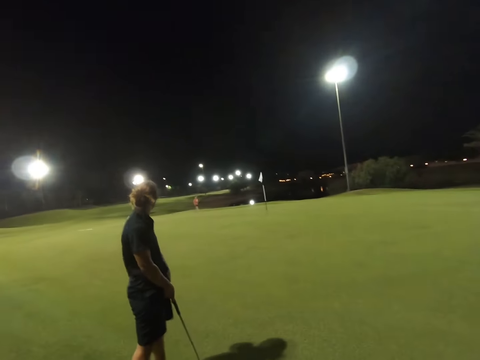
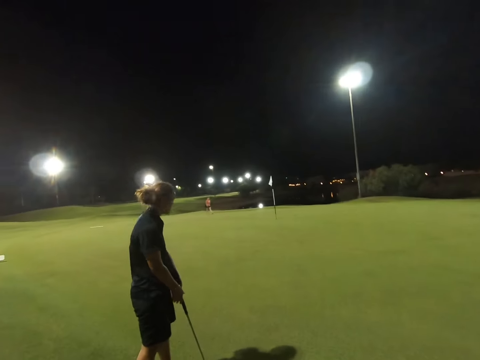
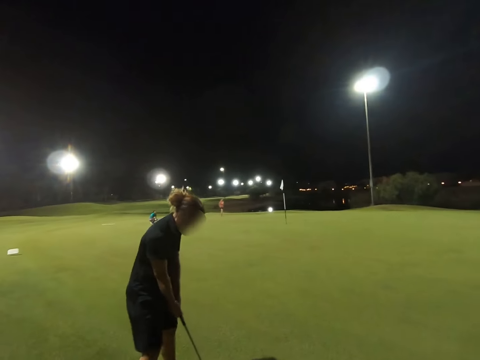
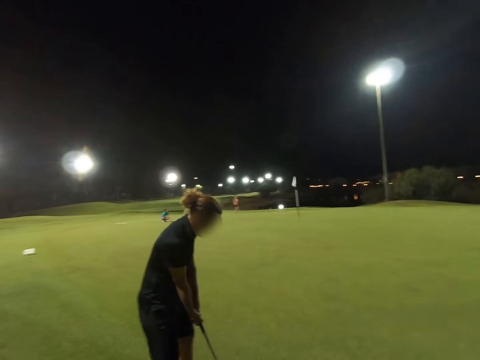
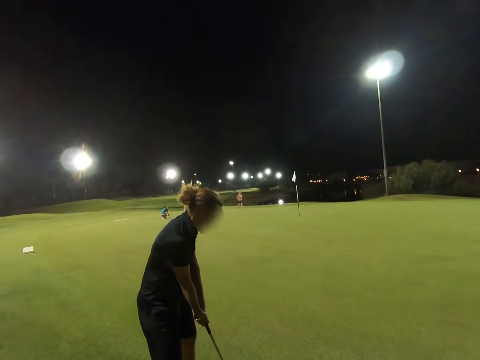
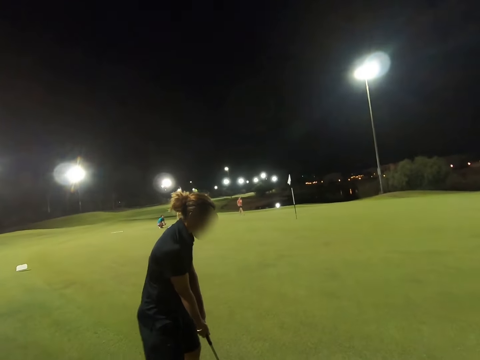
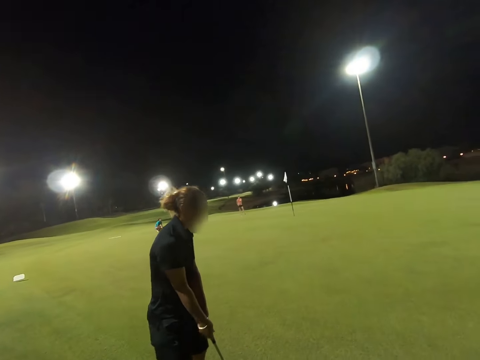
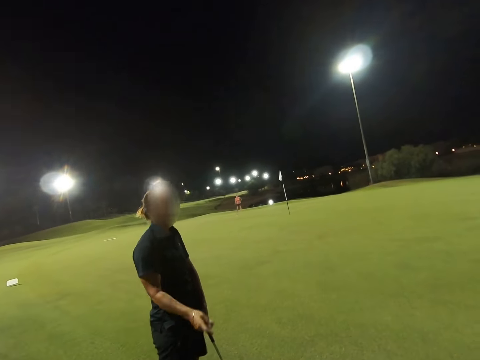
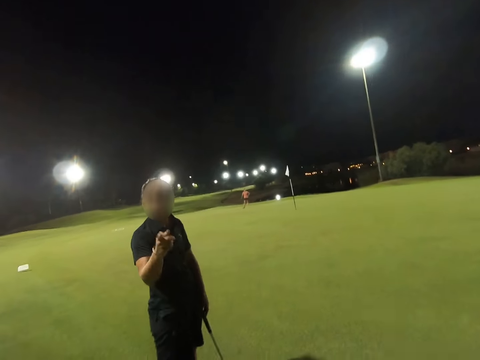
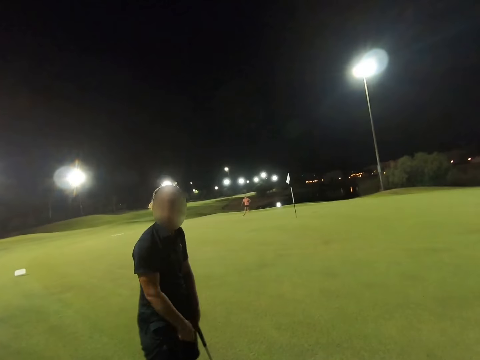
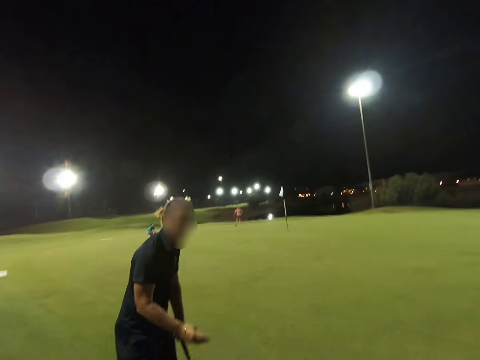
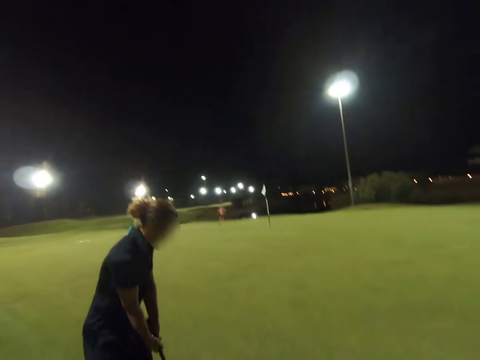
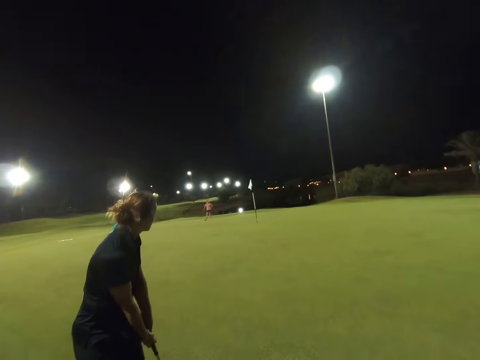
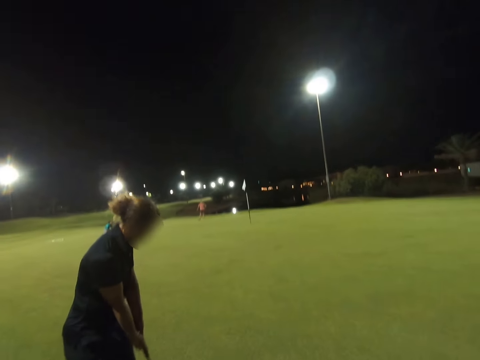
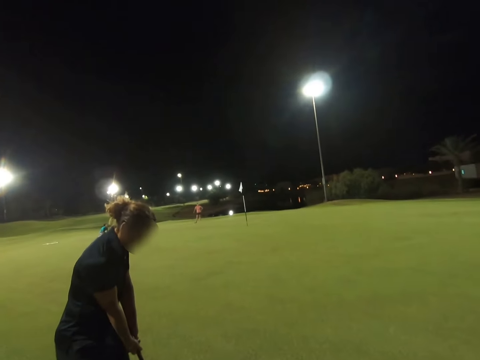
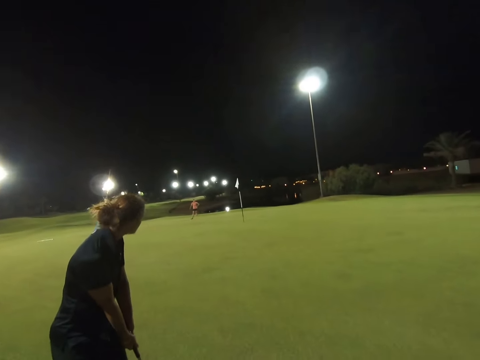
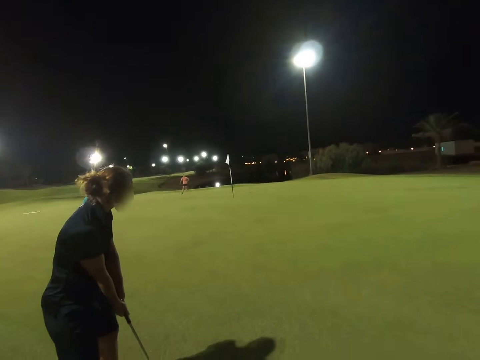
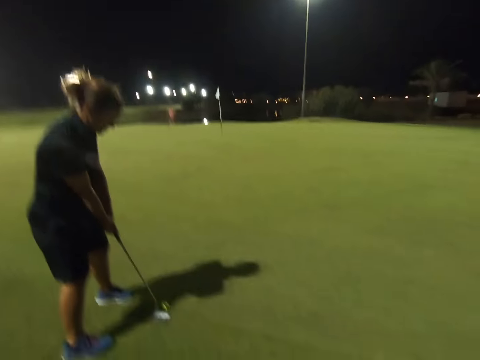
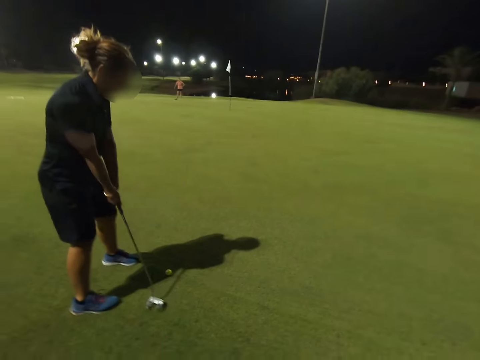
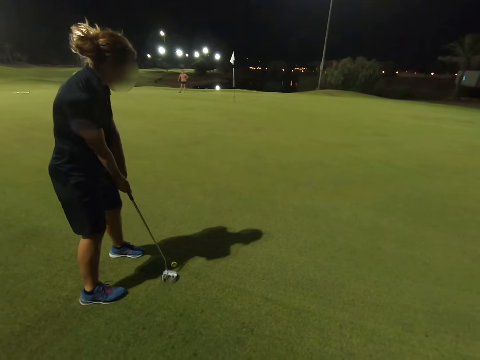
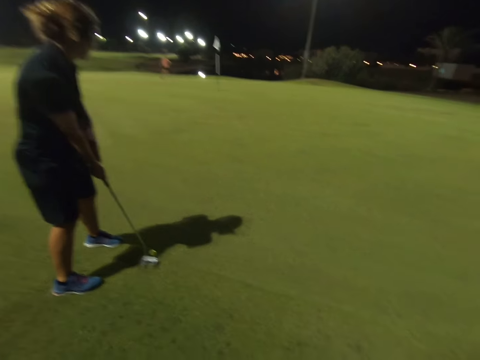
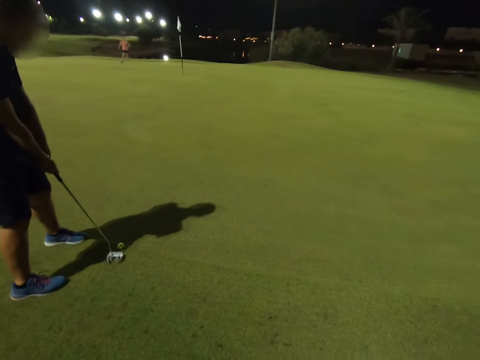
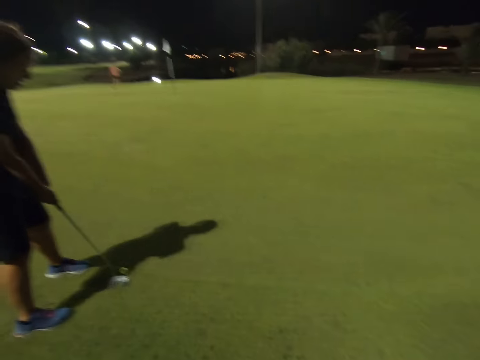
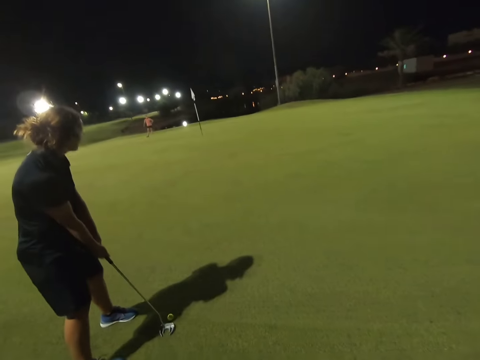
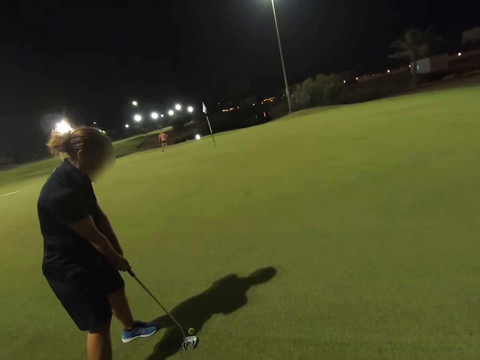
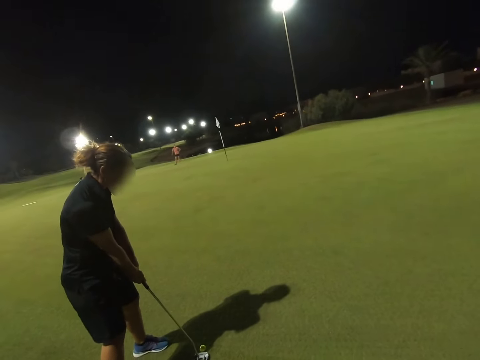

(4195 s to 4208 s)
A woman points at the camera wearer.

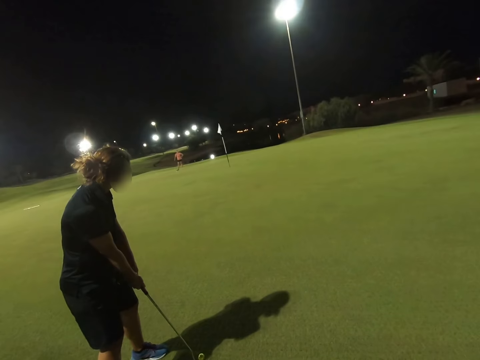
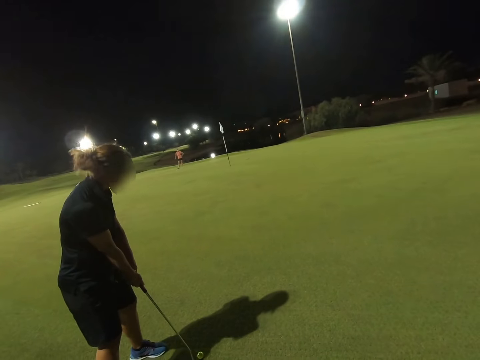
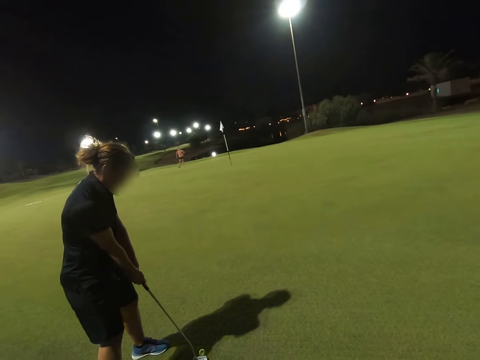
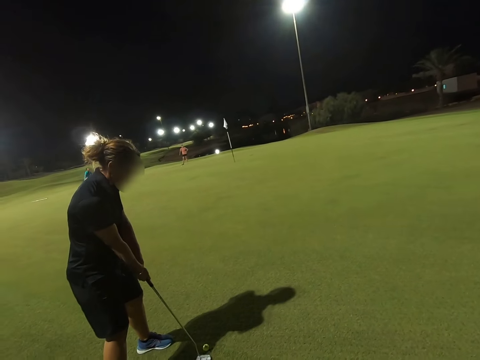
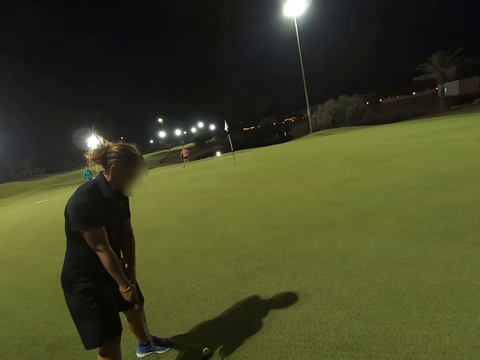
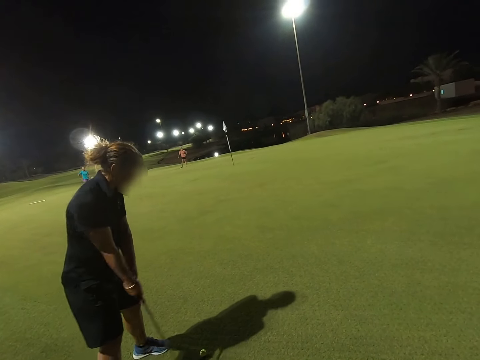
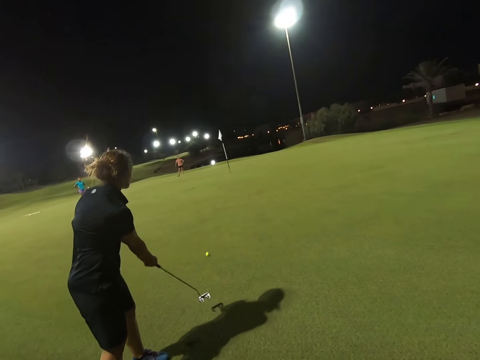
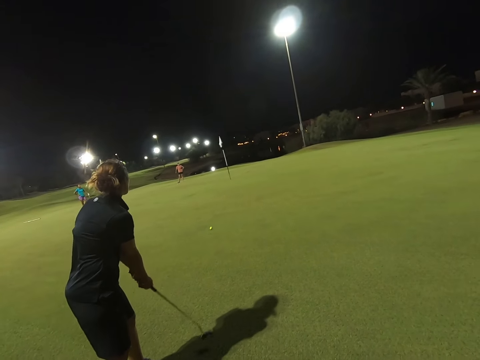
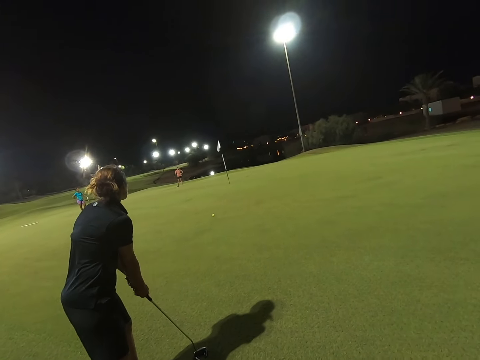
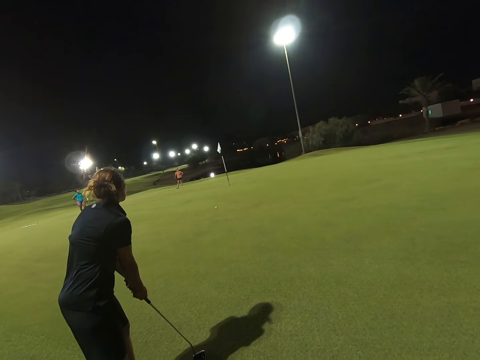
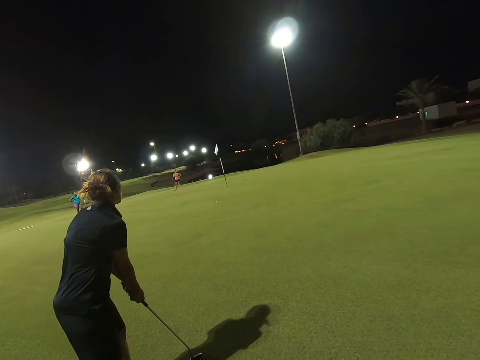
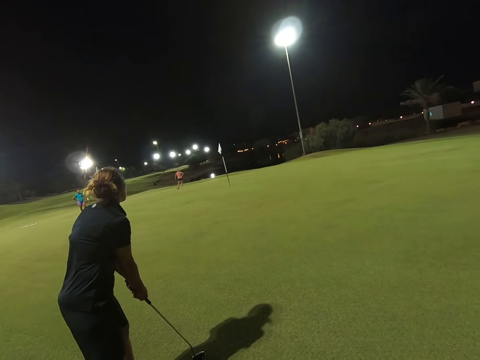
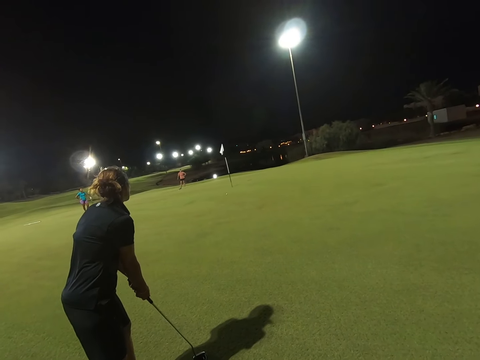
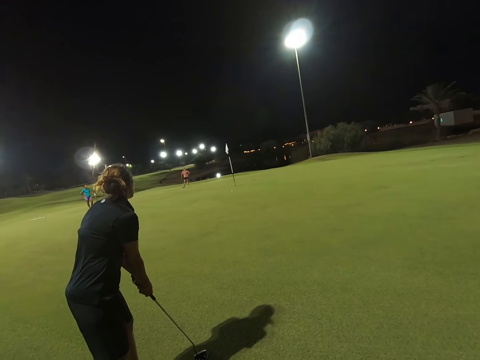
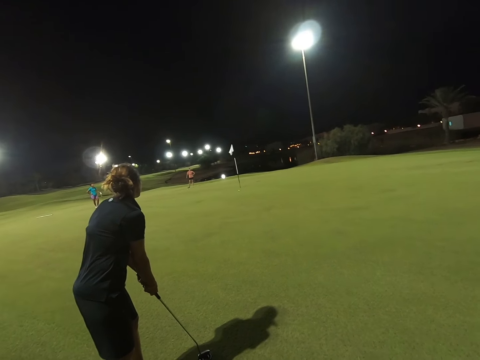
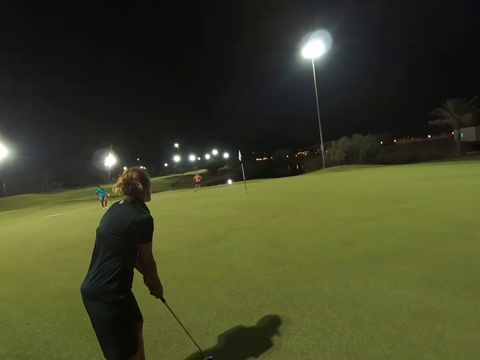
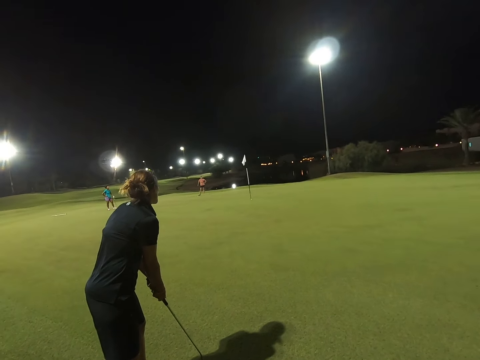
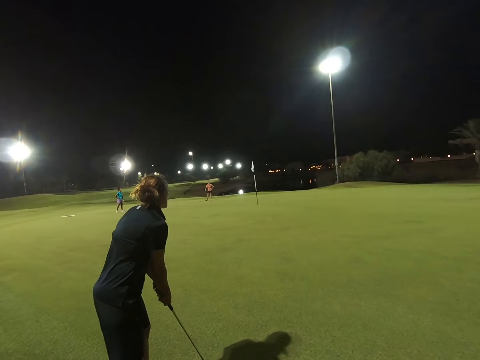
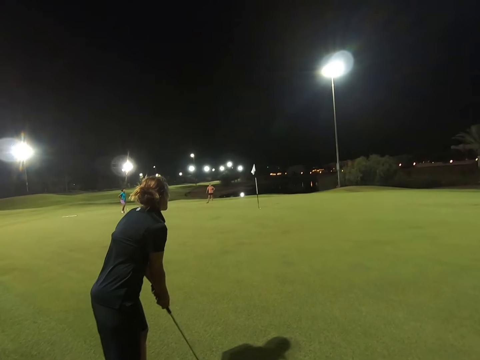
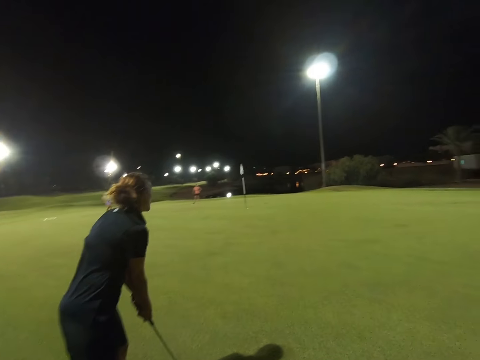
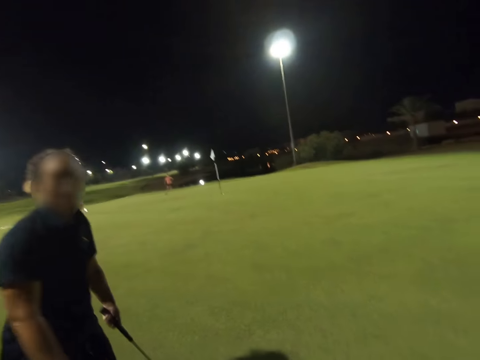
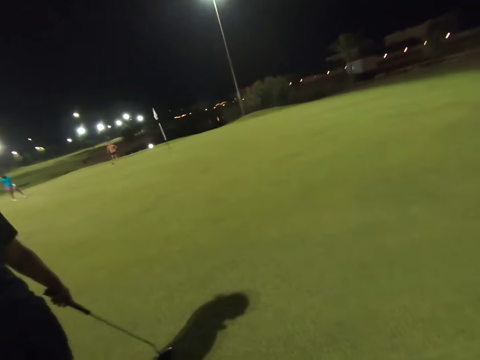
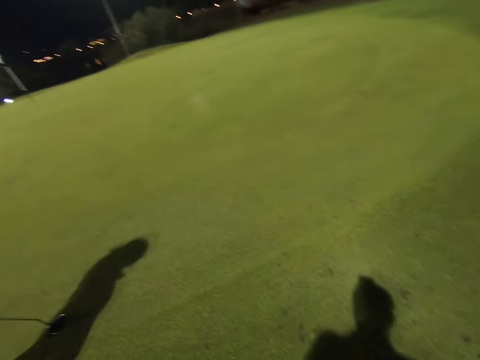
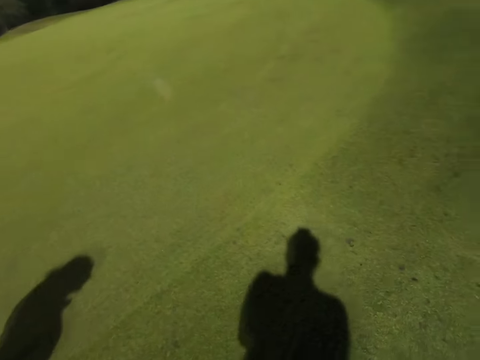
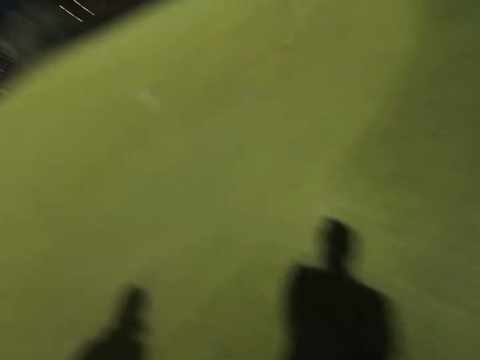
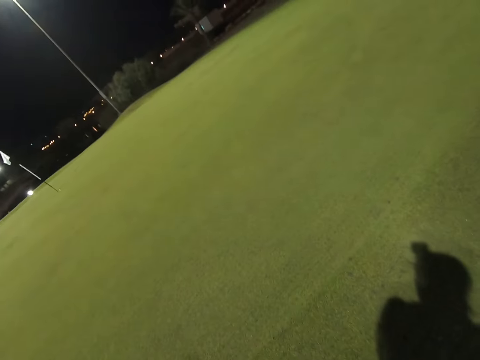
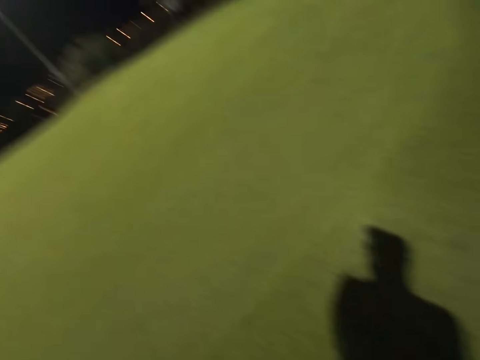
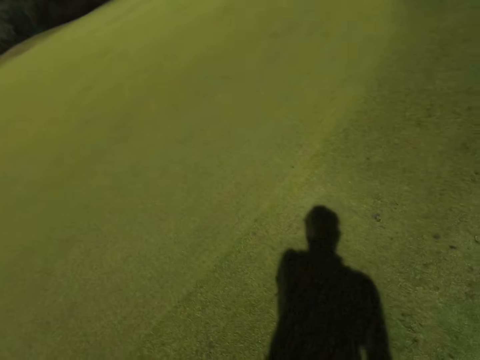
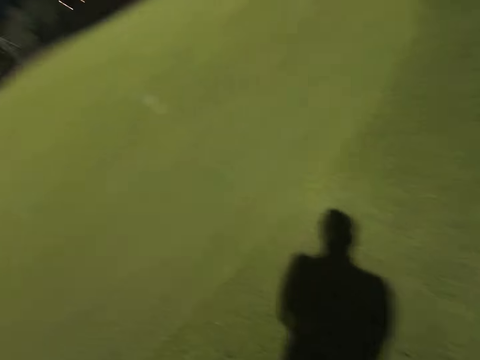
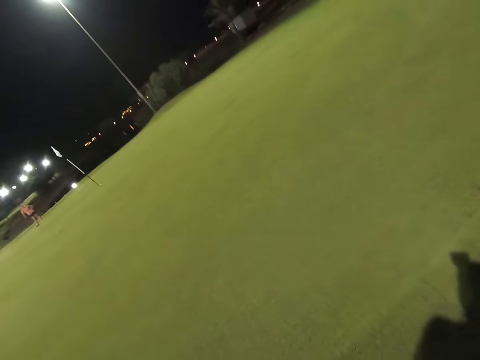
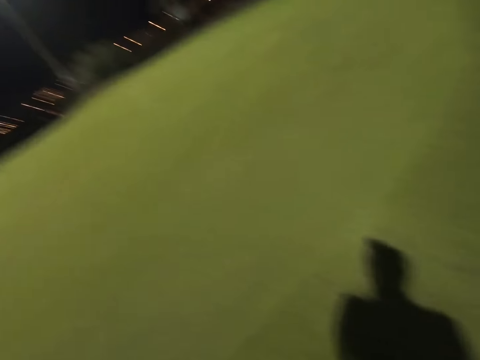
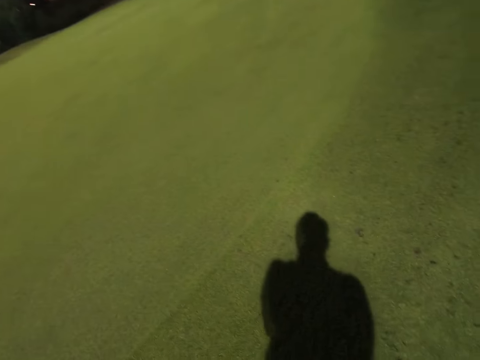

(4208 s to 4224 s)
A woman hits the golf ball. The woman throws the ball.
